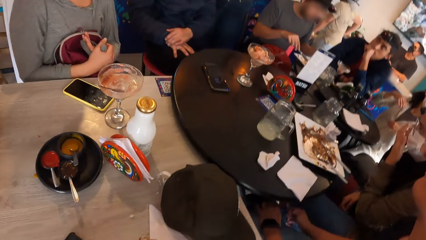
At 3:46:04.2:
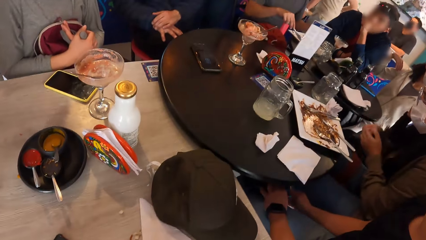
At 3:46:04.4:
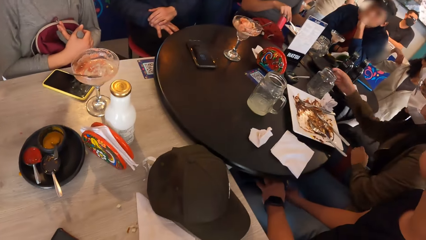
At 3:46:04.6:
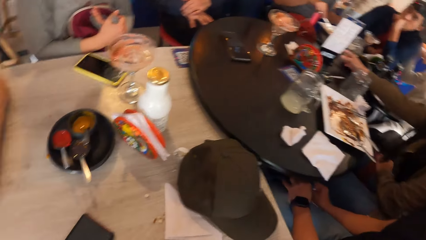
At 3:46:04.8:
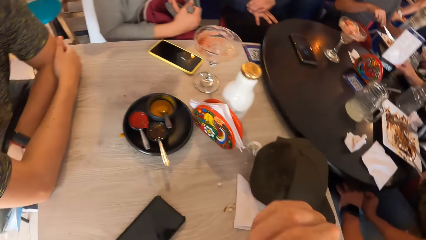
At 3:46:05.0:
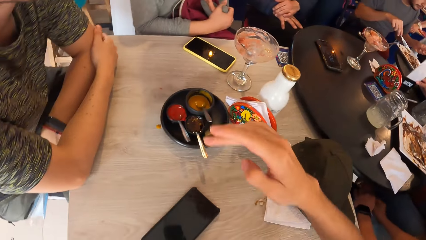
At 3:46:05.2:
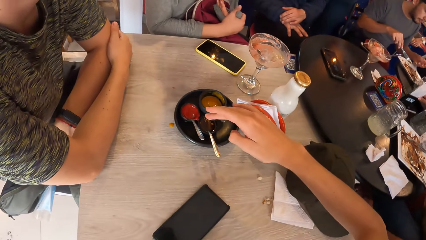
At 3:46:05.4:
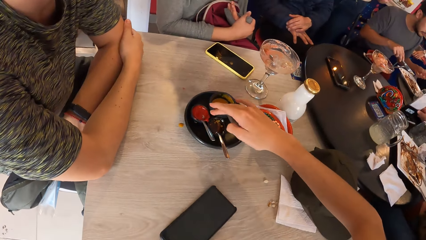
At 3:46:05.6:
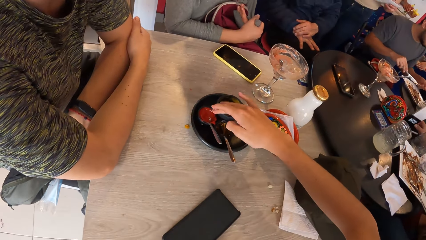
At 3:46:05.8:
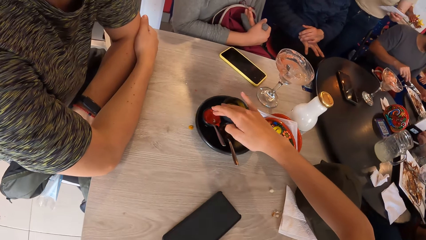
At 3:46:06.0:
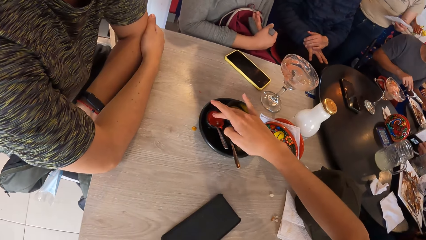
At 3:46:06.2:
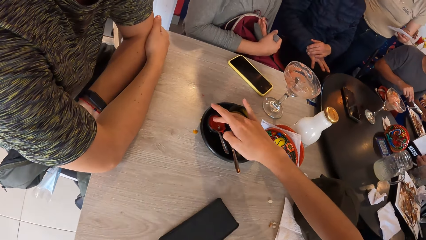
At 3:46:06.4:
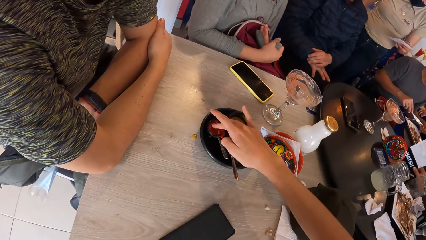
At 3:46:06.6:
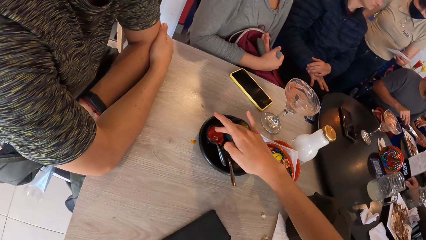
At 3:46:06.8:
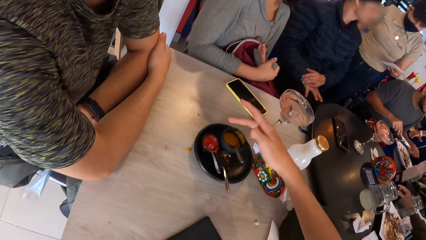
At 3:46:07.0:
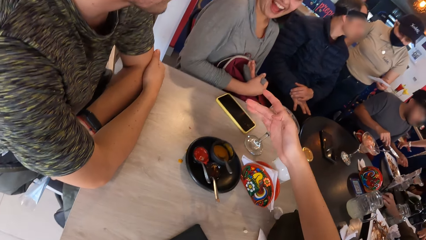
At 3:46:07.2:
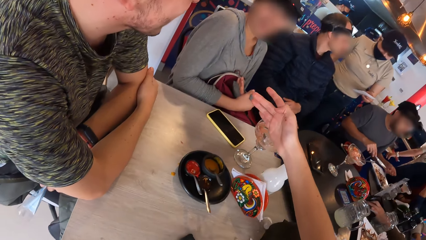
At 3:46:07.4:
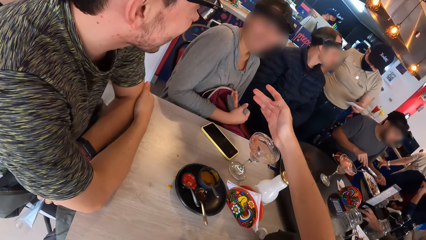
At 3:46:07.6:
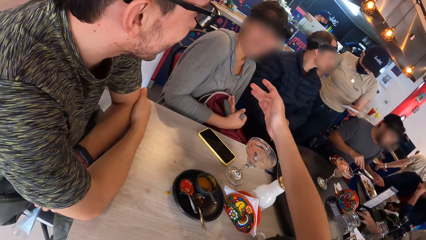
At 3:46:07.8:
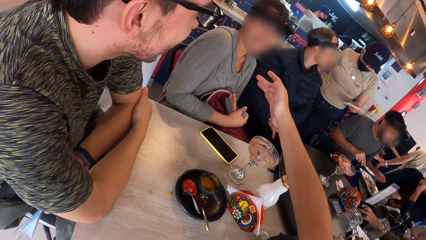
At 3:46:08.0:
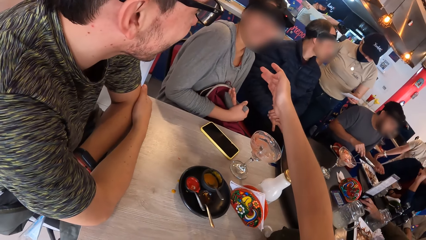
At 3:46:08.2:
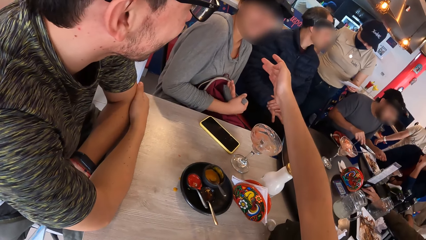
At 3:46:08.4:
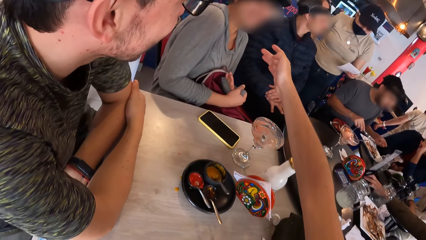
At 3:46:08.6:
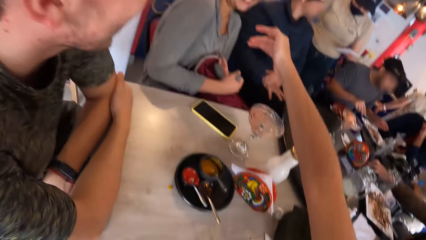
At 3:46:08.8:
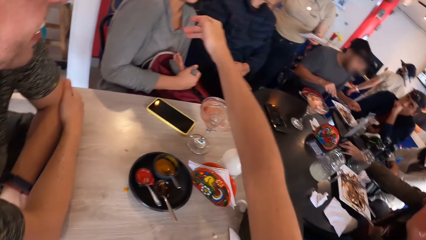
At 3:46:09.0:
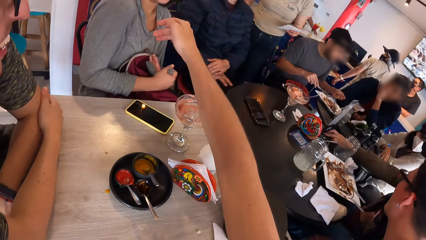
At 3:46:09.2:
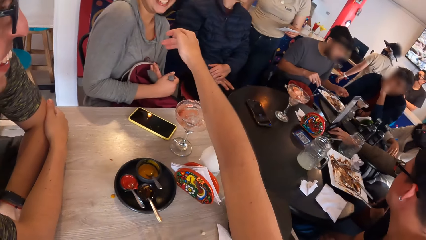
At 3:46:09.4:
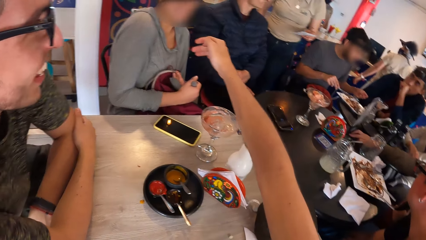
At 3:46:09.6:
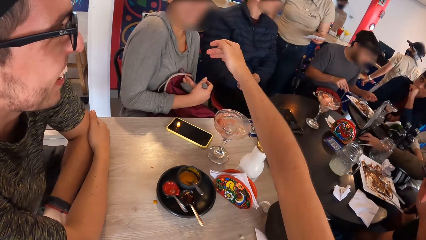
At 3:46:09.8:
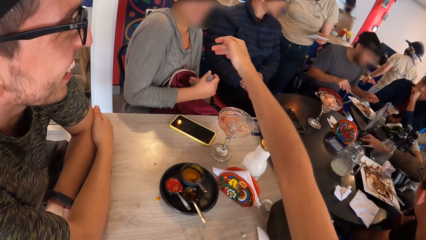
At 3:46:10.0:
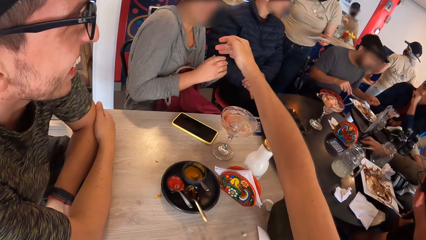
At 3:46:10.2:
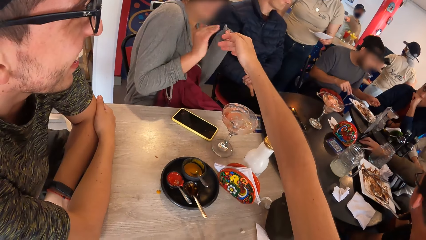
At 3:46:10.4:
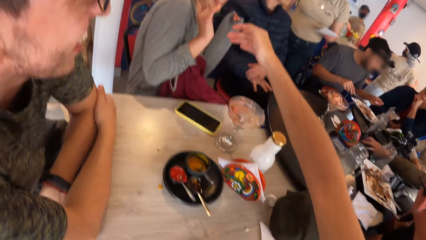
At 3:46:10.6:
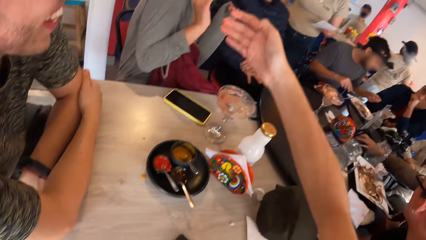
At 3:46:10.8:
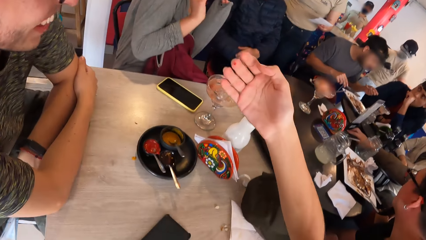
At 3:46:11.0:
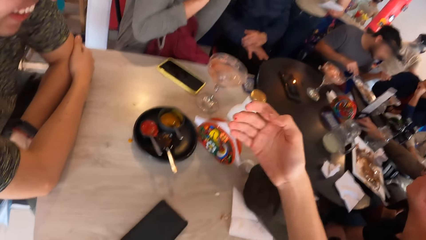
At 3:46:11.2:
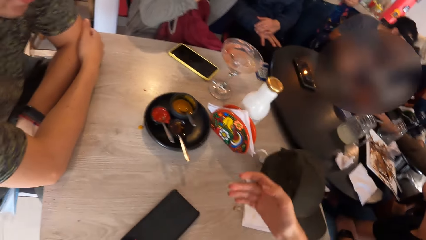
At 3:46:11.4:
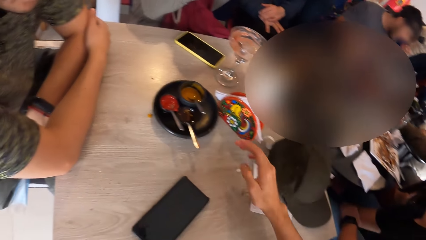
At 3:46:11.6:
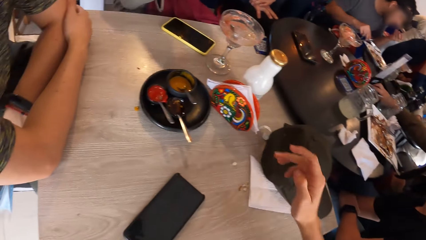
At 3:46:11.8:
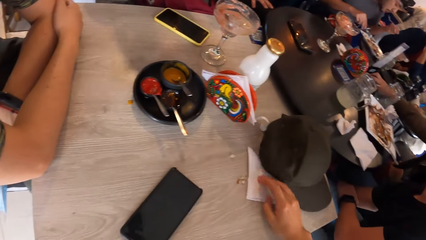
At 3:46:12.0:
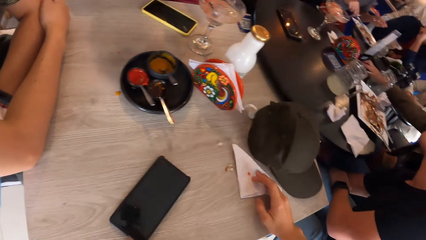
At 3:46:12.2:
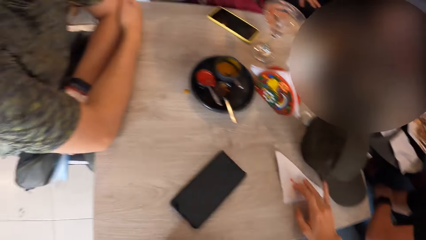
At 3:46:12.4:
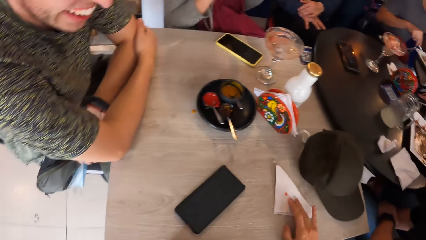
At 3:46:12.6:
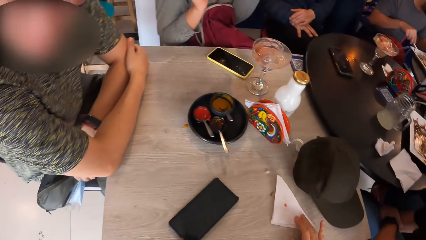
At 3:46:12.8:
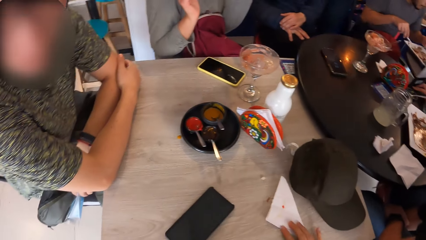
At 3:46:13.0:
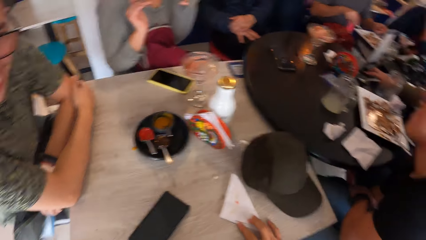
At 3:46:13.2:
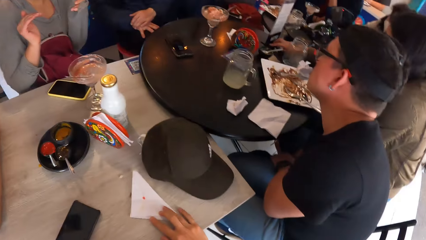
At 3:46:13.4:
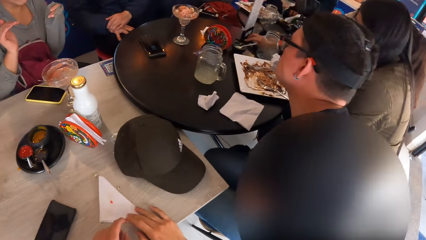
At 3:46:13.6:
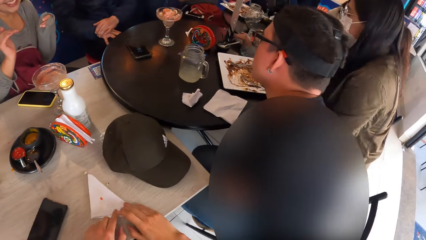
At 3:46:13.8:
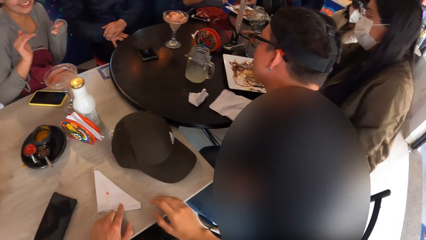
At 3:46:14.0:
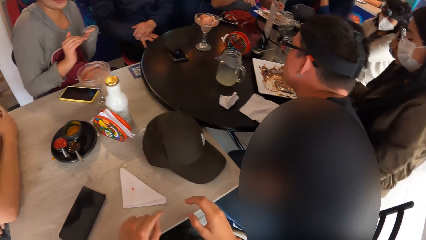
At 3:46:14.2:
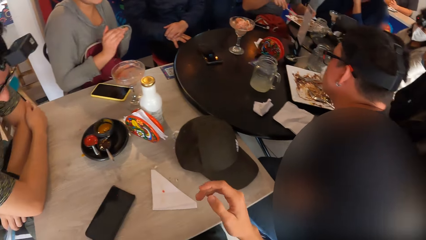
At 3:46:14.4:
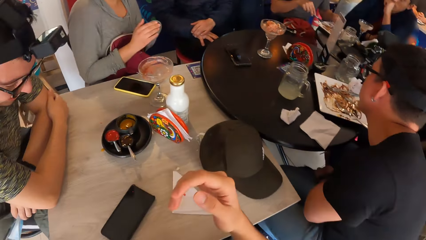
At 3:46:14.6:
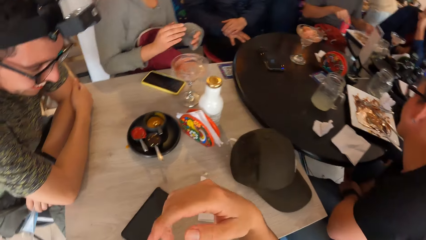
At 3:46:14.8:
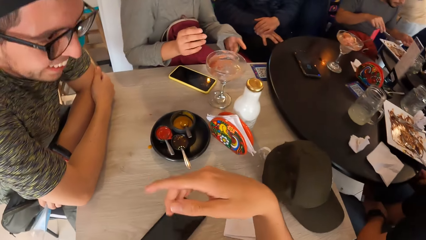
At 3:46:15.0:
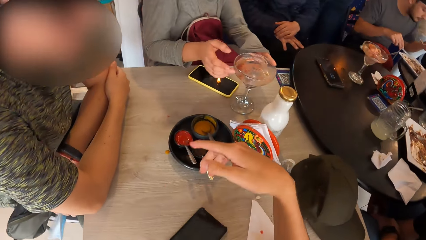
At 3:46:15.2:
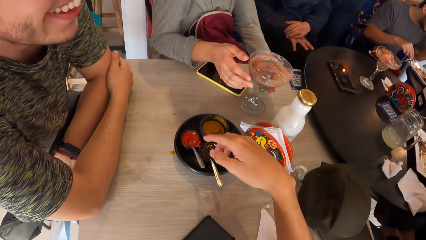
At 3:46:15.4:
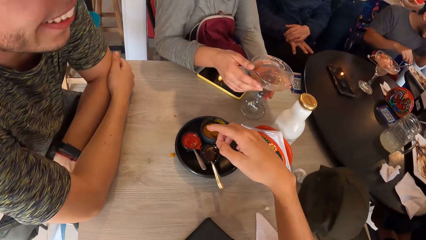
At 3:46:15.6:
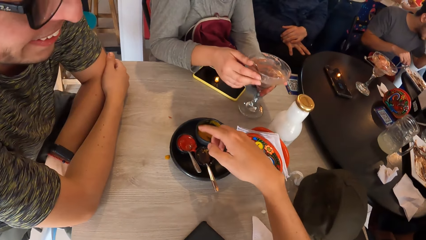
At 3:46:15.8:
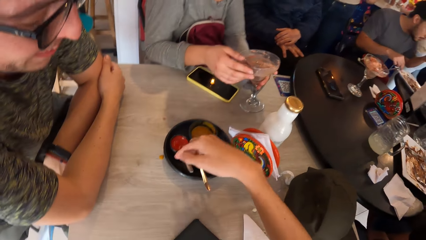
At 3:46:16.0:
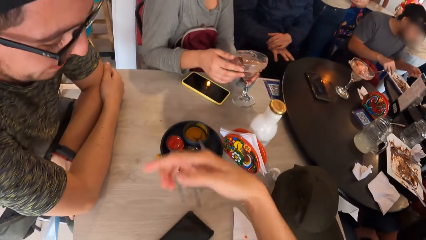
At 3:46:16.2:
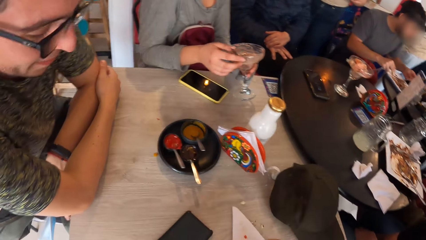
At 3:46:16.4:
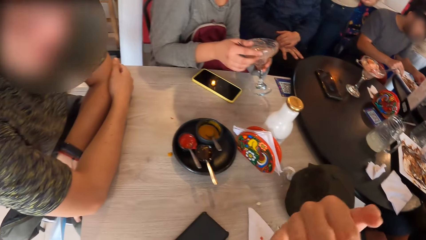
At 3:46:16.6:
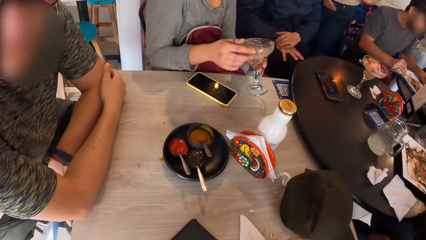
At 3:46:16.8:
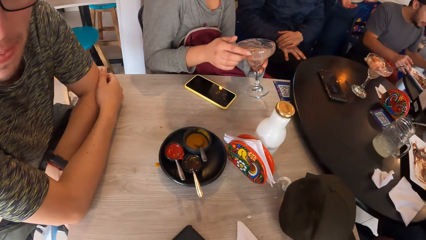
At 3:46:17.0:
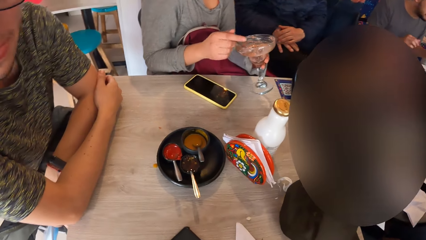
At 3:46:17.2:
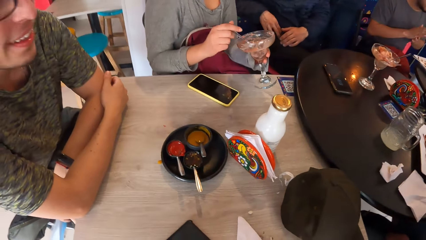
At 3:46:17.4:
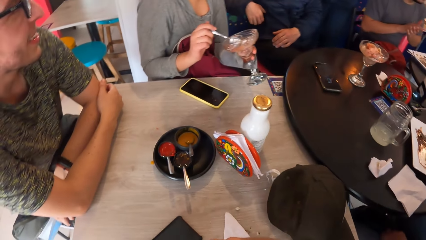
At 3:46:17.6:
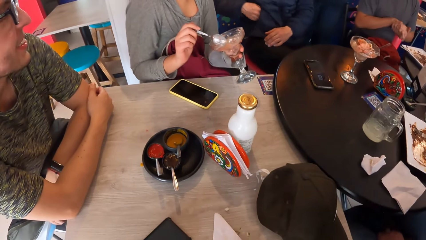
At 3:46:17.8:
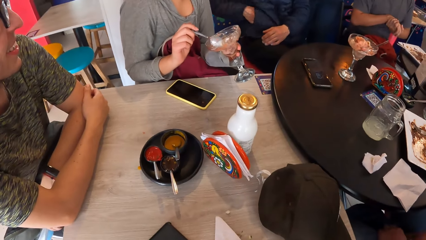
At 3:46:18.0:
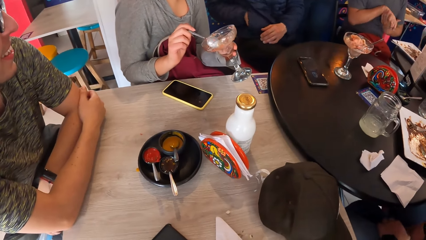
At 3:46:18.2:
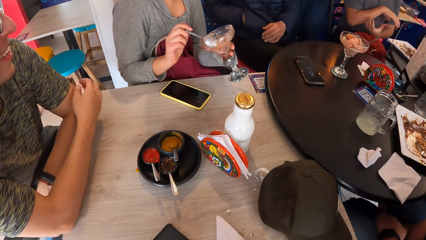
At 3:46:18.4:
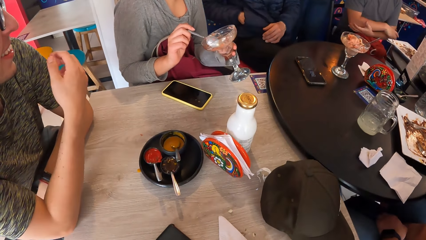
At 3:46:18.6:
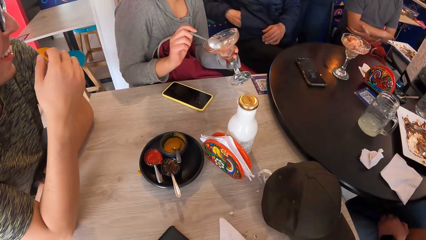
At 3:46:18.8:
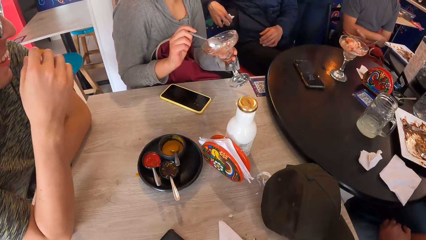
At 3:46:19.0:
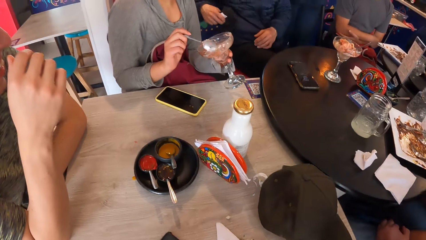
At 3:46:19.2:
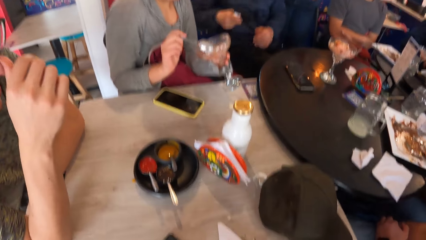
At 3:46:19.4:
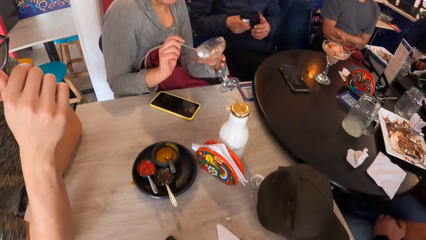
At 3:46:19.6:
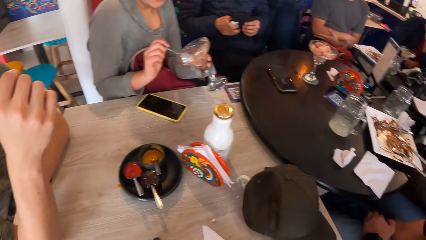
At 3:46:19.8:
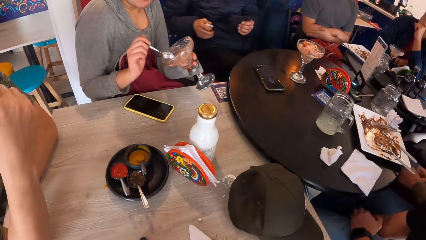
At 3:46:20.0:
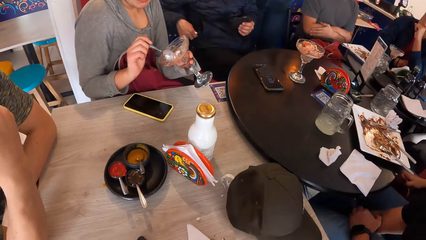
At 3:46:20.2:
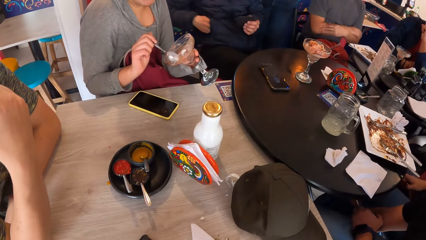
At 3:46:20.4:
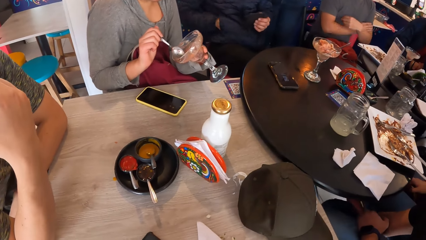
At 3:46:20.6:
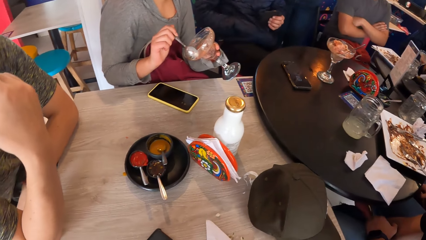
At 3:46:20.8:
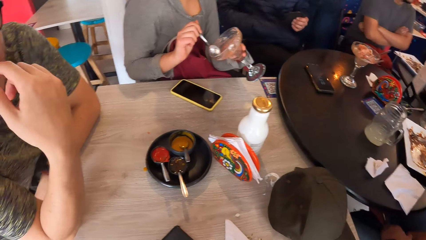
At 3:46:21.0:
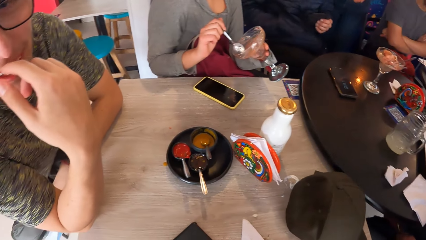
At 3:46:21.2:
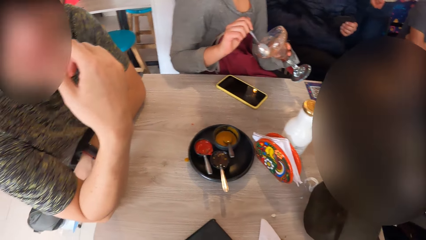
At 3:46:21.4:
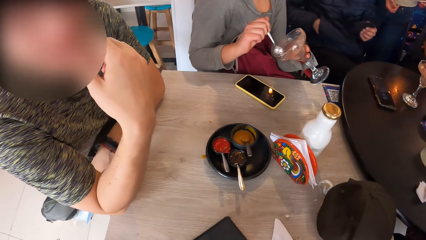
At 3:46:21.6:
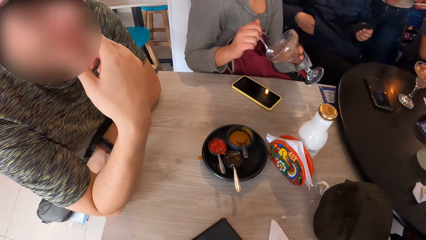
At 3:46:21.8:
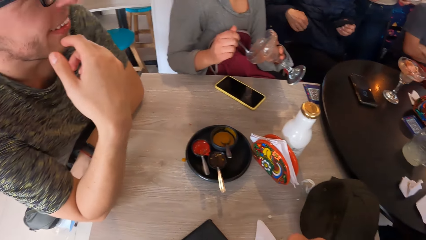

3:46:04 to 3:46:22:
The camera wearer dips his right middle finger into a bowl of sauce on the table. He stretches his right hand toward the woman. The woman cringes away from the camera wearer. The woman moves her hands. A man eats something. The camera wearer wipes his right hand on a serviette on the table. The woman picks up a glass on the table with both hands. The camera wearer moves his hand. The woman picks up a spoon from the glass in both hands with her right hand. Another man puts his right hand in his jacket pocket. The other man removes a nose mask and a handkerchief from his jacket pocket with his right hand. The other man passes the nose mask from his right hand to his left hand. The other man puts the handkerchief into his jacket pocket with his right hand.
